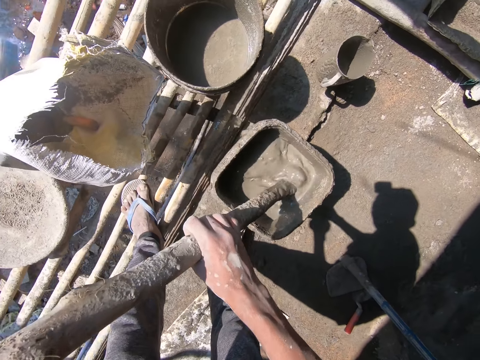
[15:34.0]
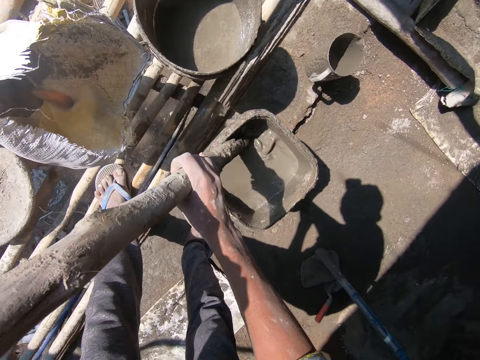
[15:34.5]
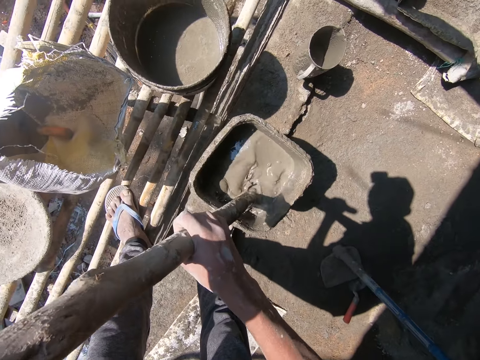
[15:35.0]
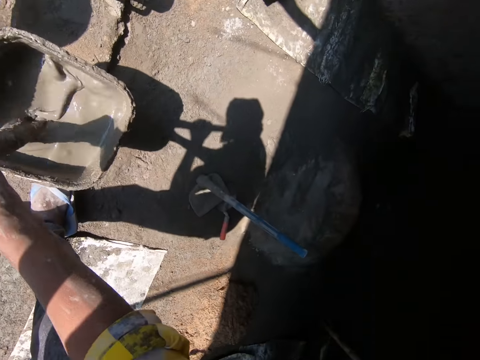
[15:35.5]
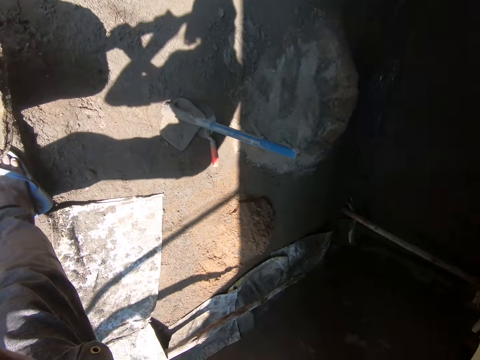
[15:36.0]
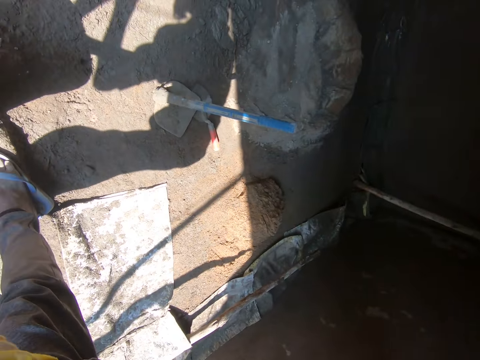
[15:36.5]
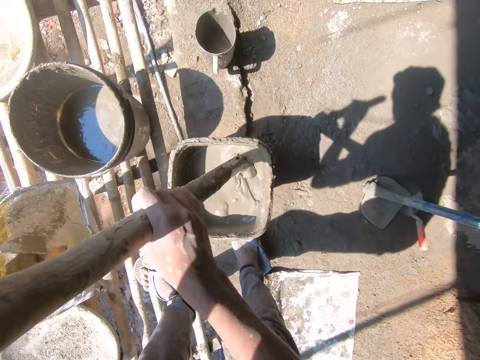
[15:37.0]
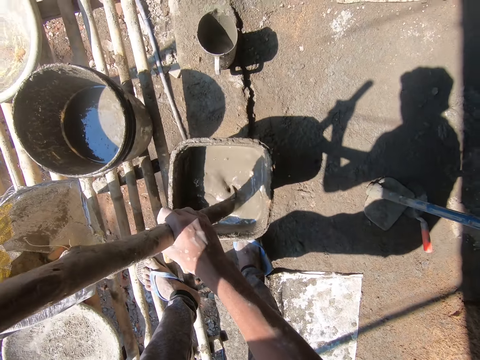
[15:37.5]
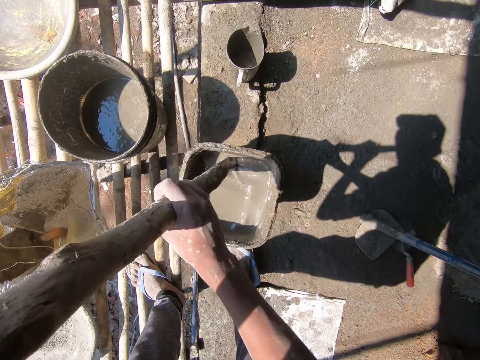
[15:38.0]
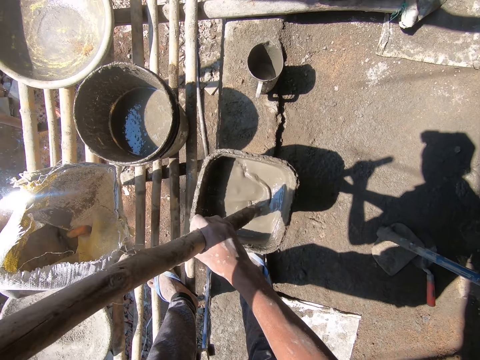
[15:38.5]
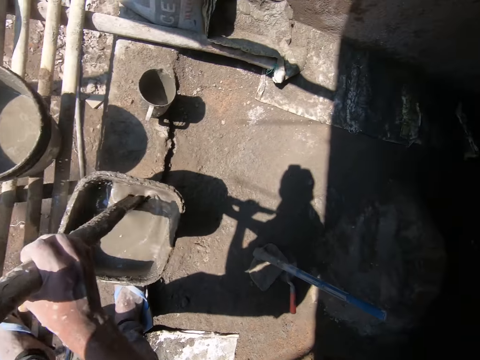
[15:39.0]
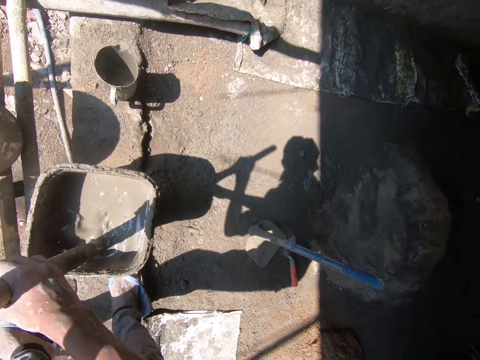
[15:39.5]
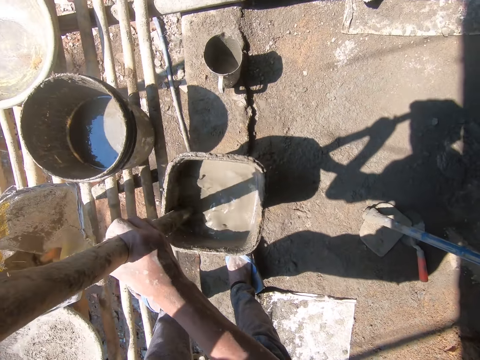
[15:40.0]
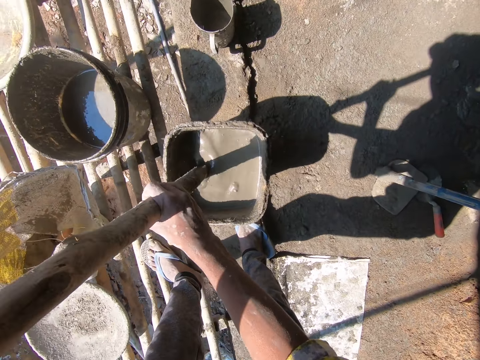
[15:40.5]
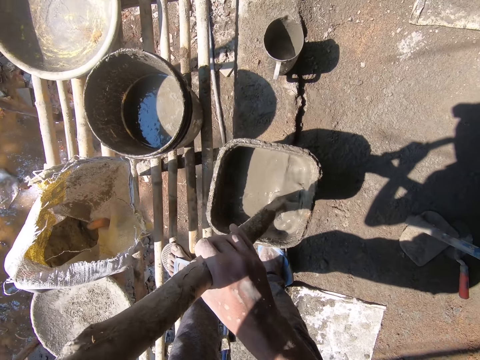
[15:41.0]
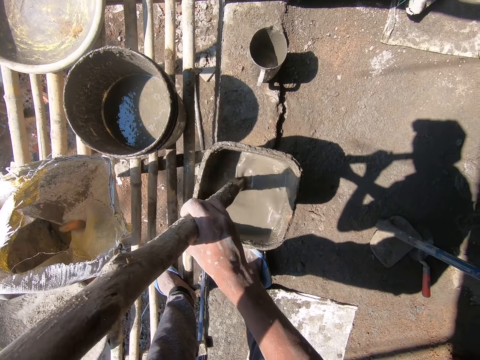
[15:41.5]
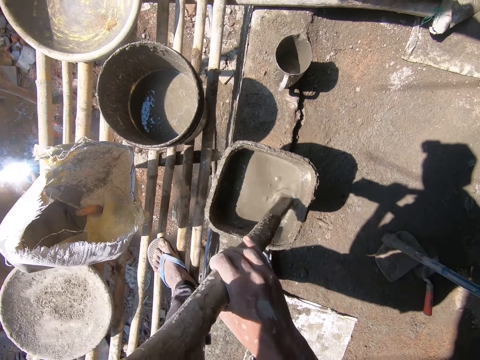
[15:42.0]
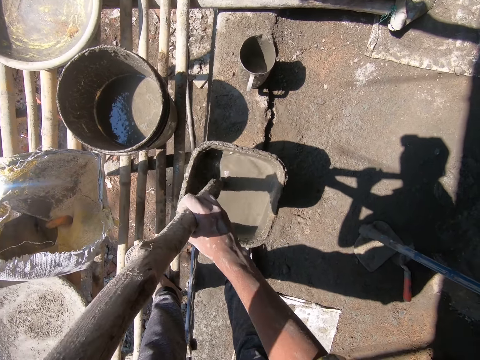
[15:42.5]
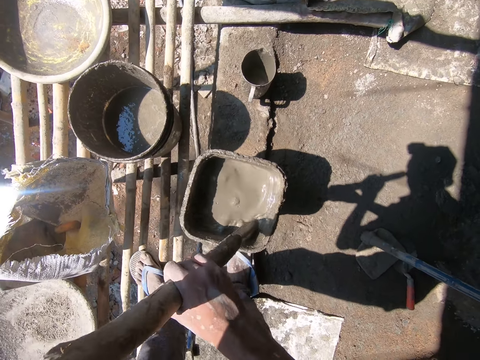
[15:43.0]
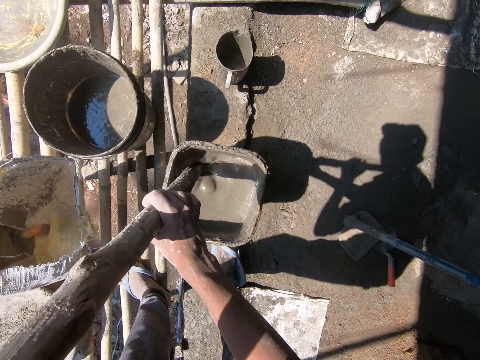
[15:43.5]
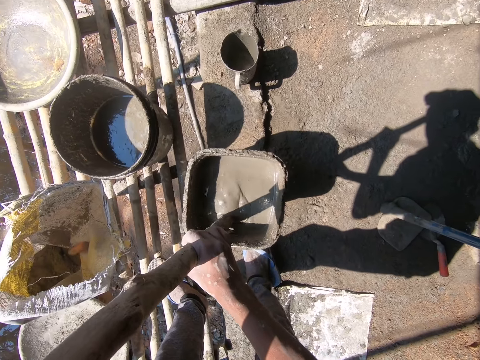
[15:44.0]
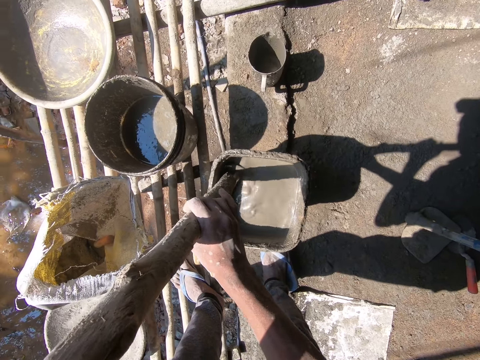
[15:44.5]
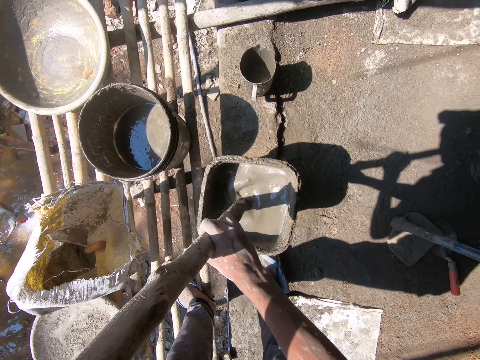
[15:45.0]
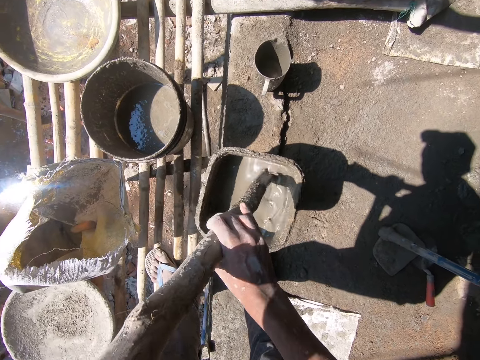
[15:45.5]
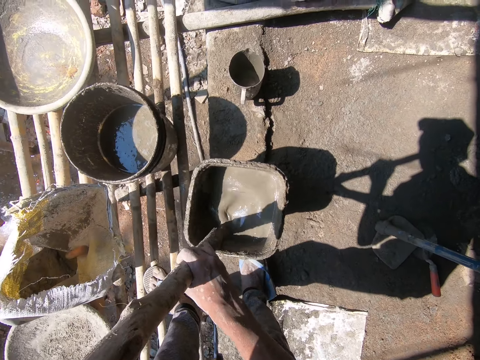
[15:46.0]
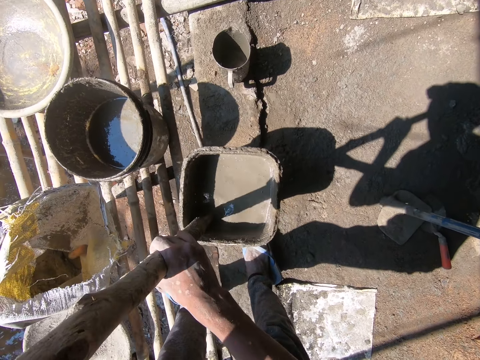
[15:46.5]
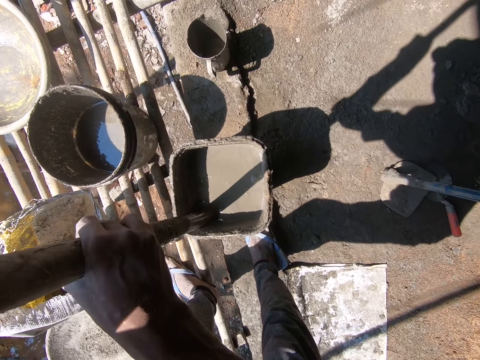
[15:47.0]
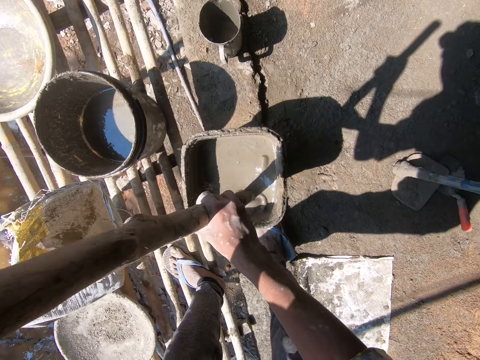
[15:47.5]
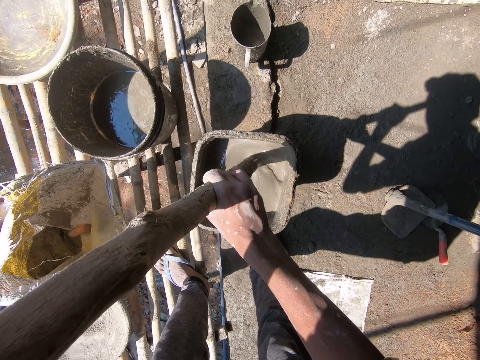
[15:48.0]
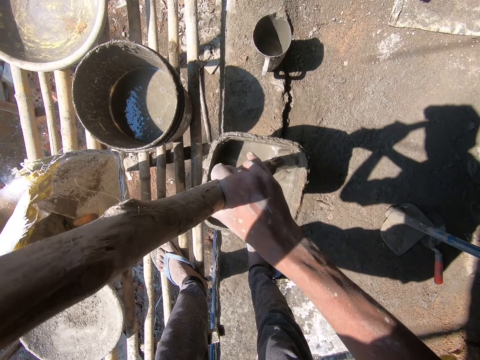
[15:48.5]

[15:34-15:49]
The camera wearer looks around. They stir the mortar with the wood.

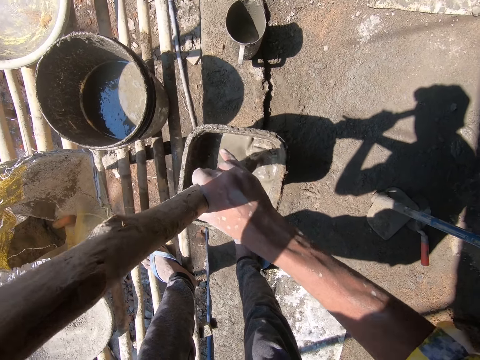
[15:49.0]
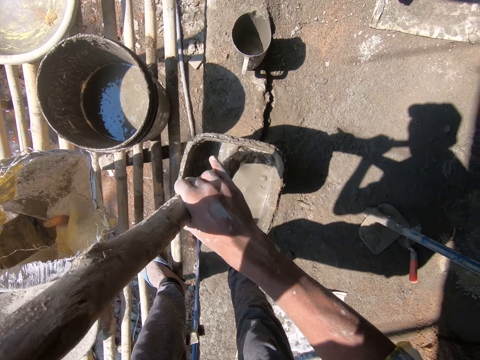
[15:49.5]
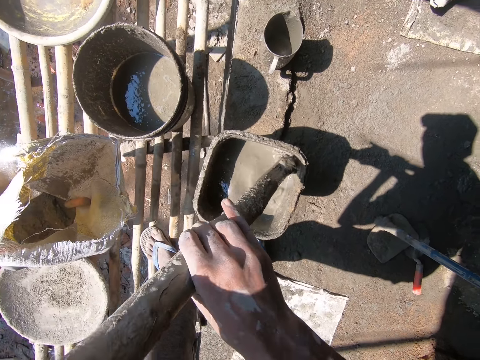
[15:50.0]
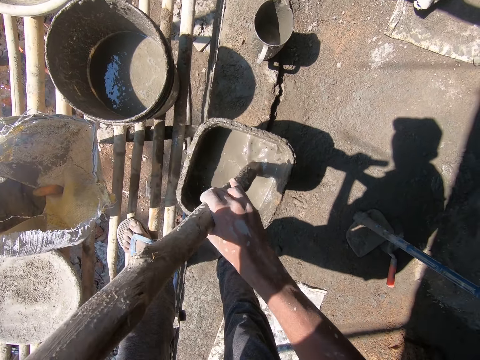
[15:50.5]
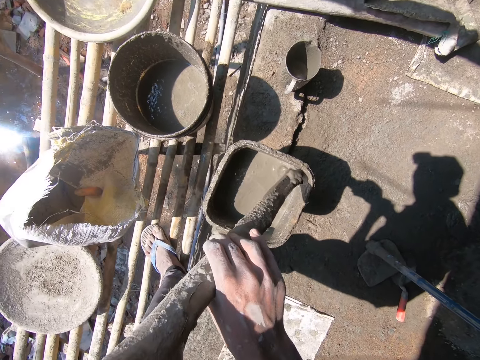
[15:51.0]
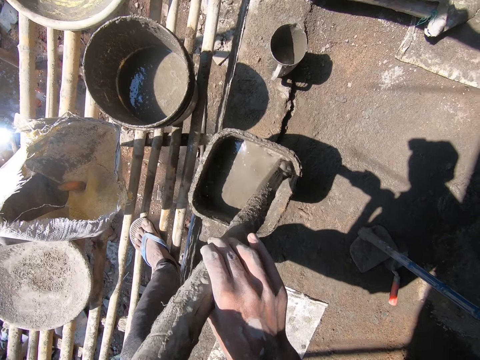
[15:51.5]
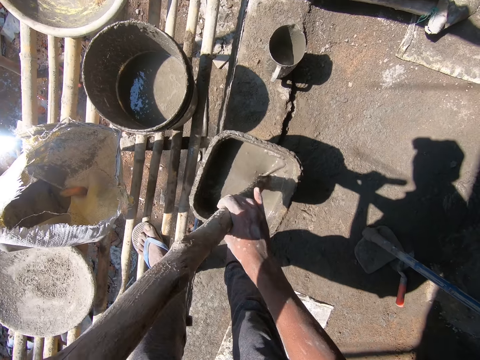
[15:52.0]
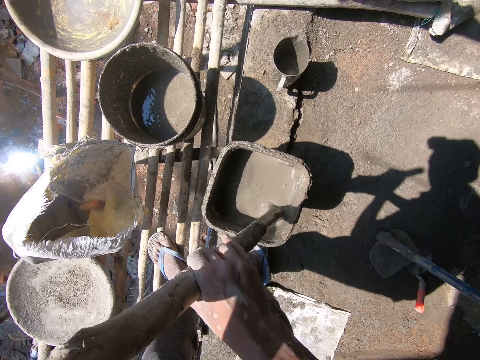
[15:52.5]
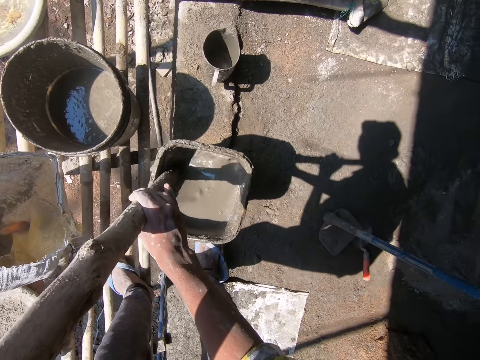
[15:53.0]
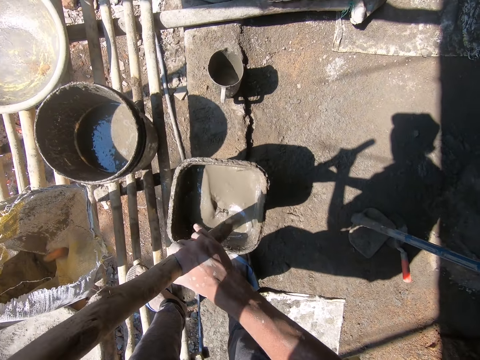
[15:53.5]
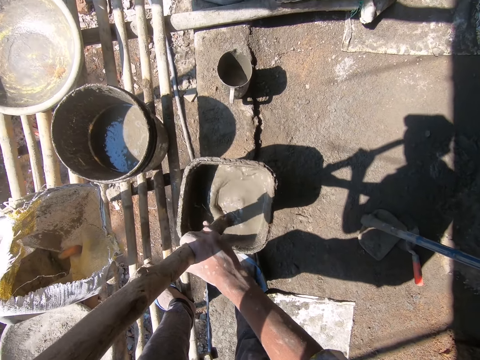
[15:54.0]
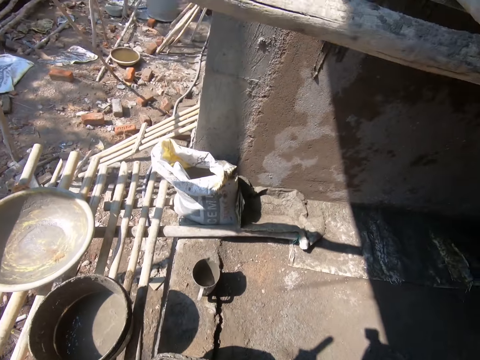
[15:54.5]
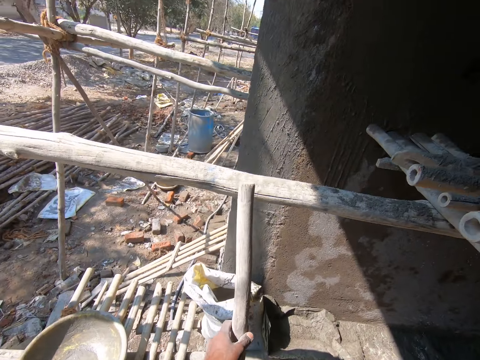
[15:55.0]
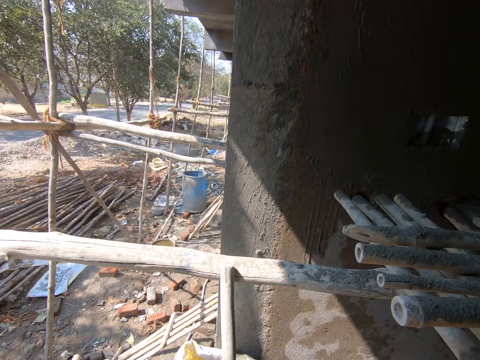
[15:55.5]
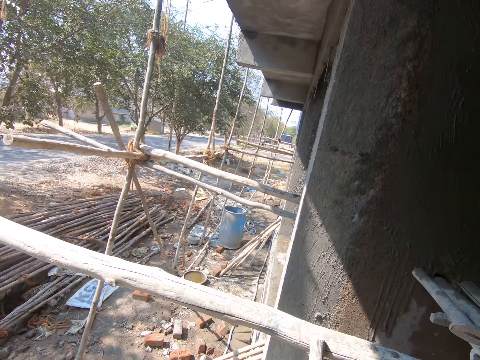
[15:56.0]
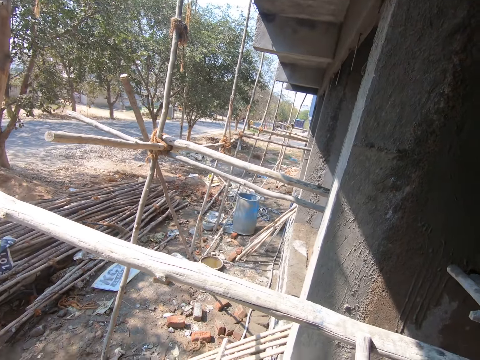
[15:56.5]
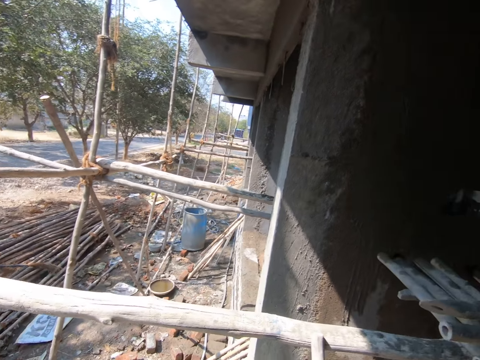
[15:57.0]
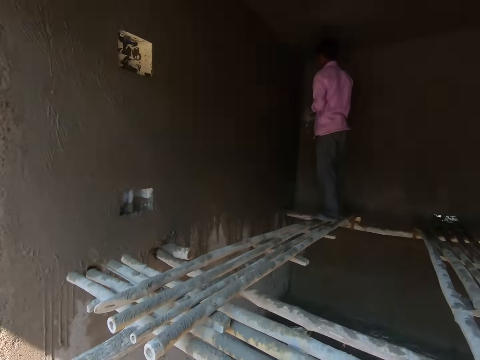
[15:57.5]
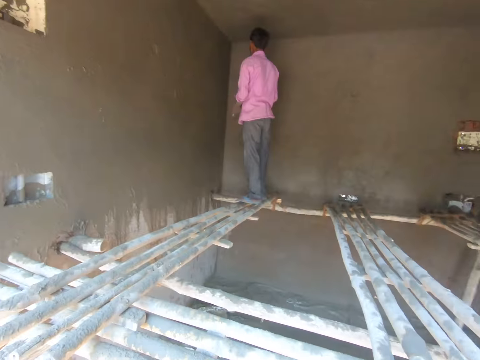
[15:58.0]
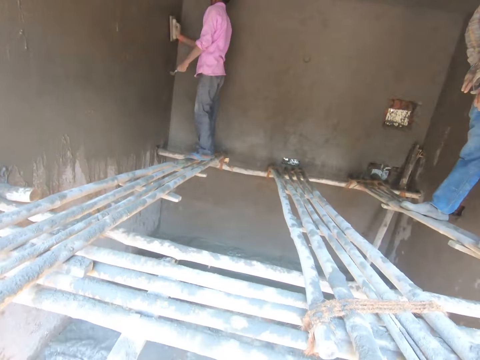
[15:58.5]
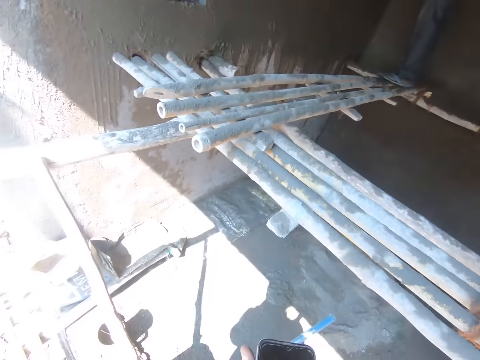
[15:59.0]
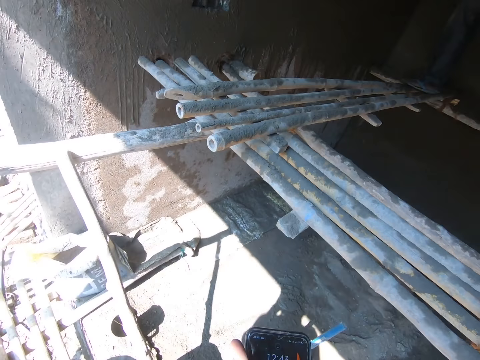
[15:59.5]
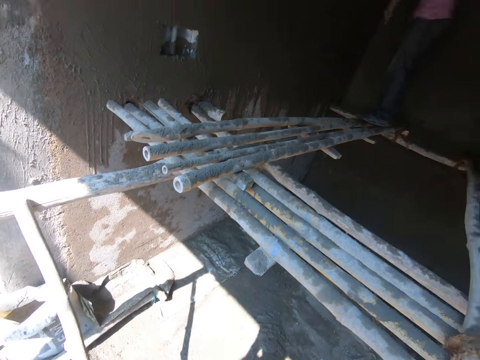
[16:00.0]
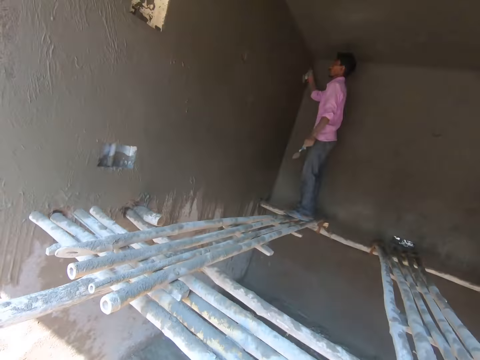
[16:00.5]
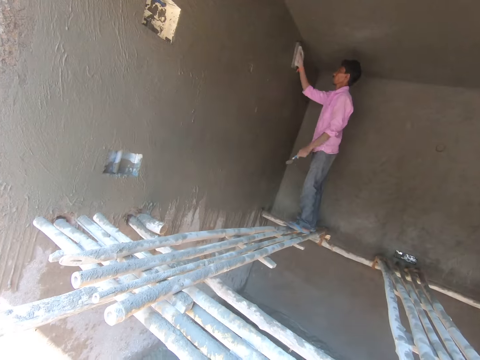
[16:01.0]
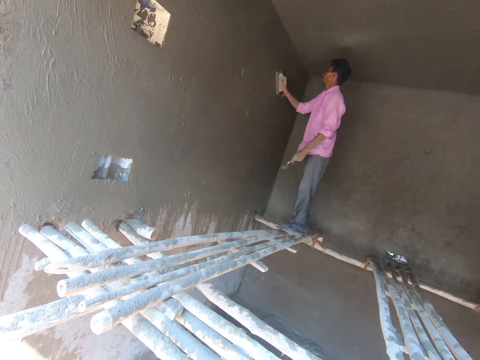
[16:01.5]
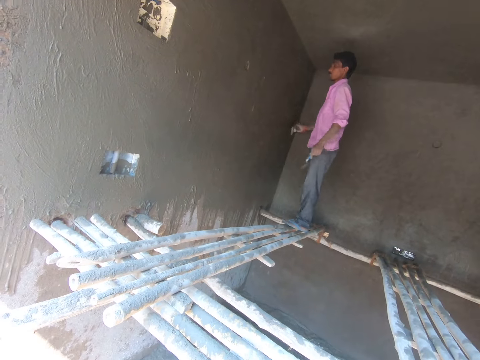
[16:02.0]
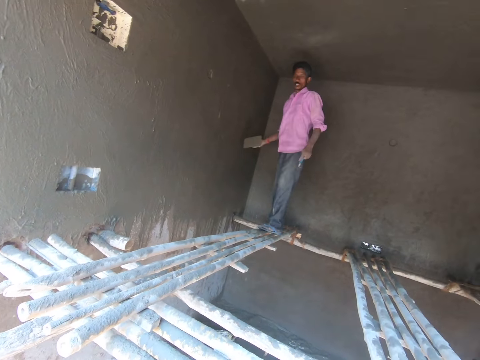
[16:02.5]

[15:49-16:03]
The camera wearer leans the wood on the wall. They look around the construction site. A man applies cement plaster on the wall. The camera wearer converses with the man.
